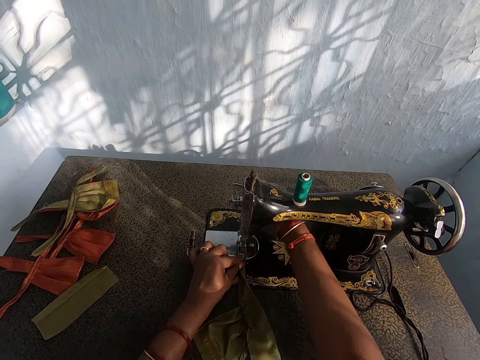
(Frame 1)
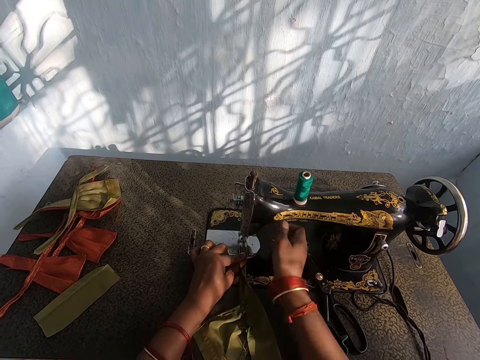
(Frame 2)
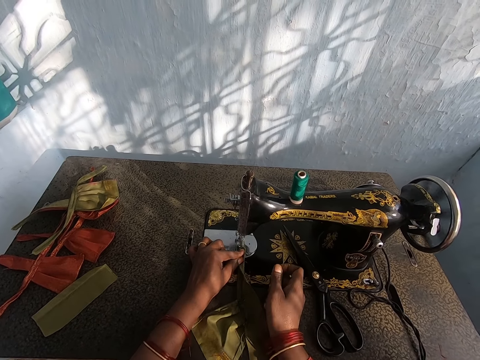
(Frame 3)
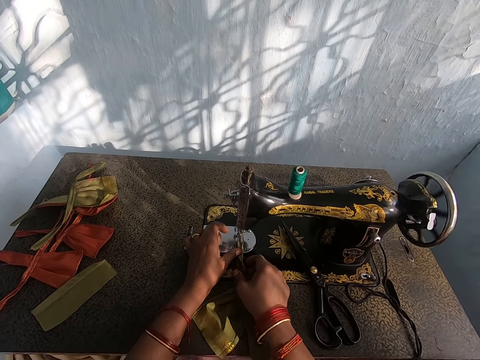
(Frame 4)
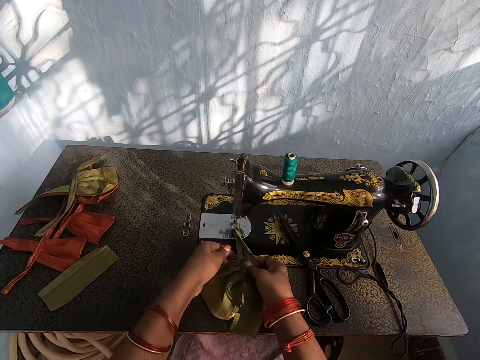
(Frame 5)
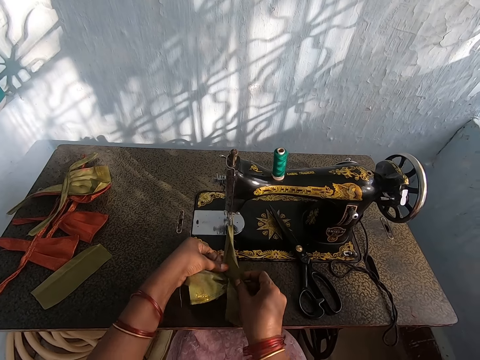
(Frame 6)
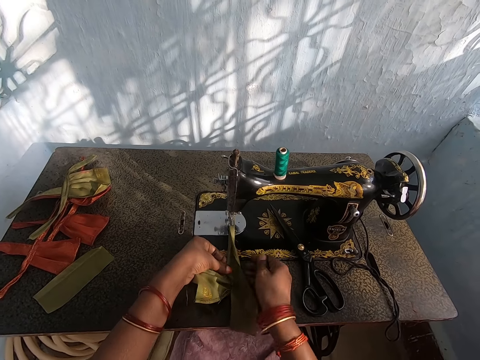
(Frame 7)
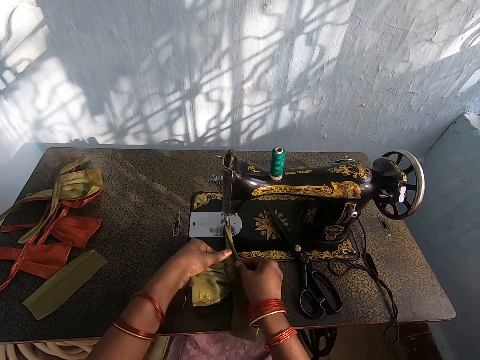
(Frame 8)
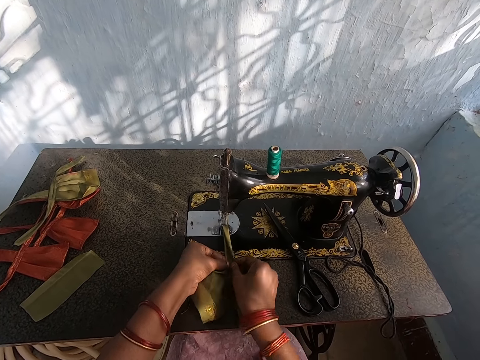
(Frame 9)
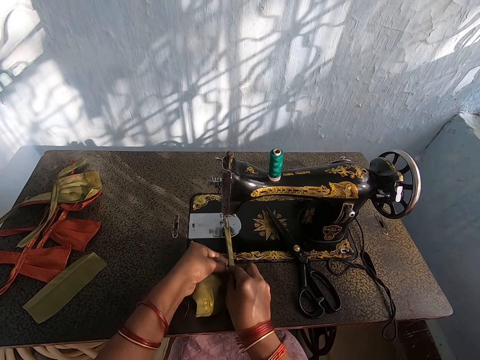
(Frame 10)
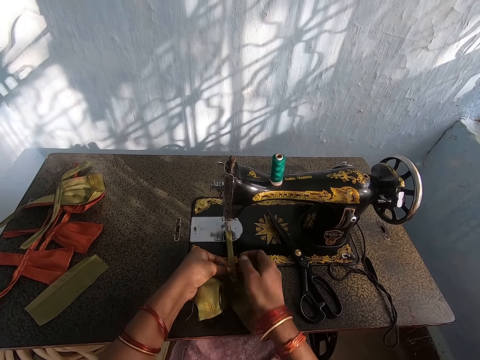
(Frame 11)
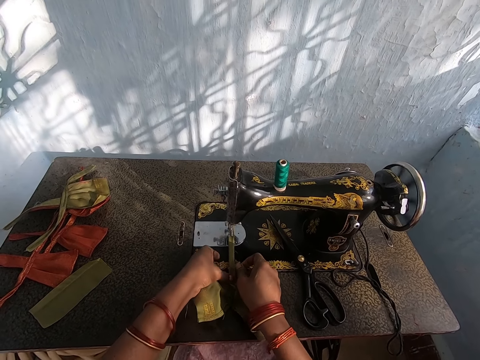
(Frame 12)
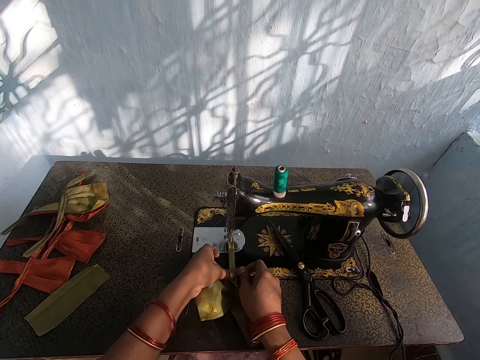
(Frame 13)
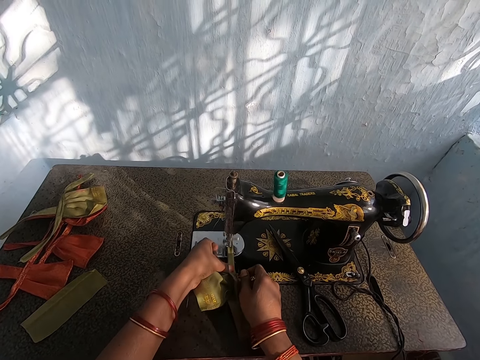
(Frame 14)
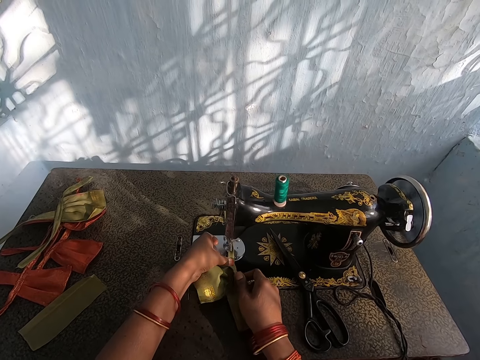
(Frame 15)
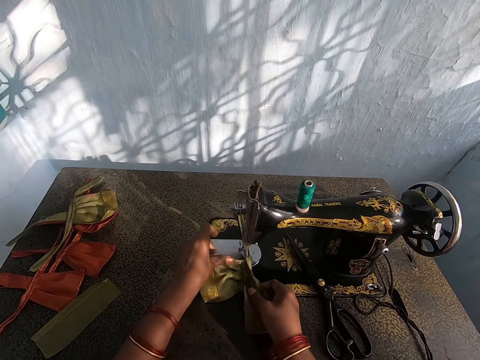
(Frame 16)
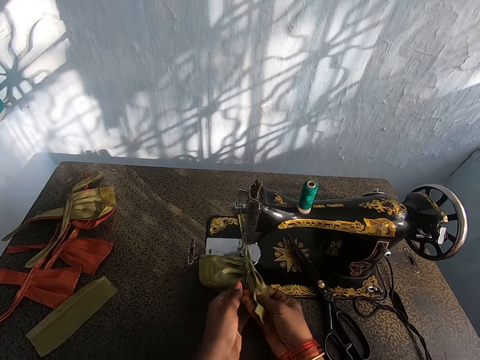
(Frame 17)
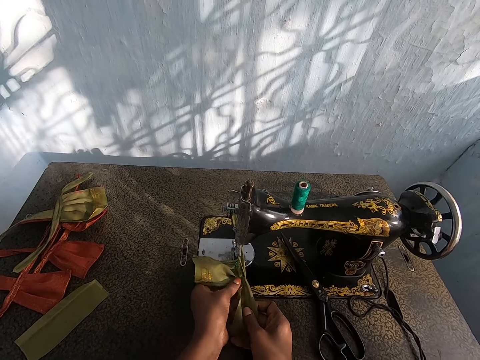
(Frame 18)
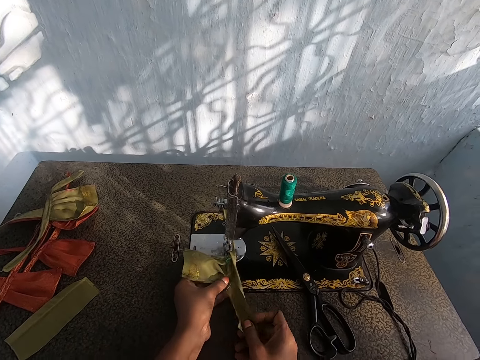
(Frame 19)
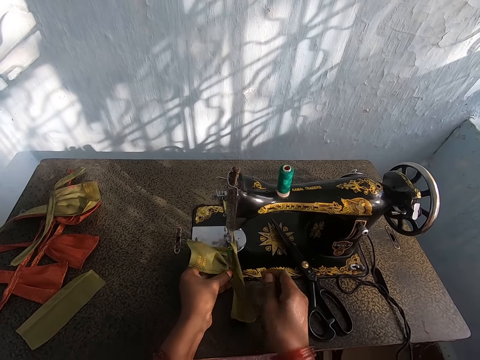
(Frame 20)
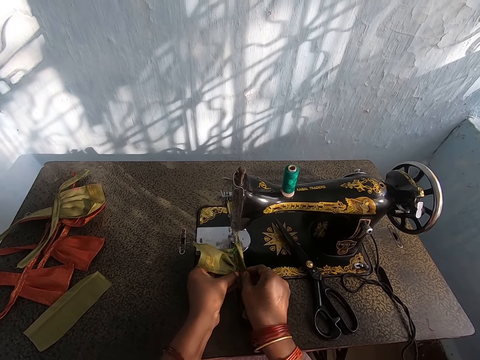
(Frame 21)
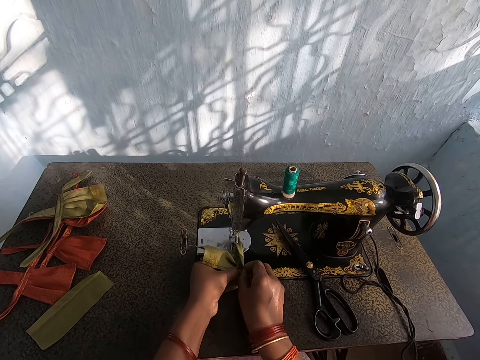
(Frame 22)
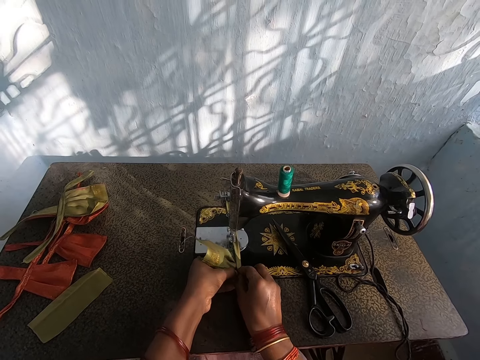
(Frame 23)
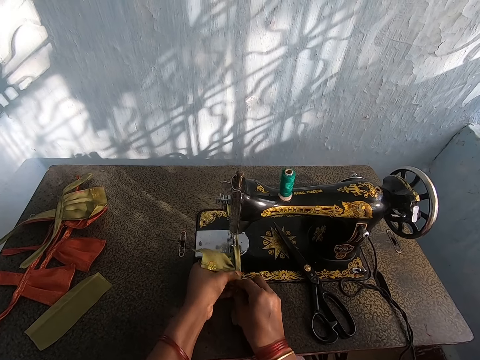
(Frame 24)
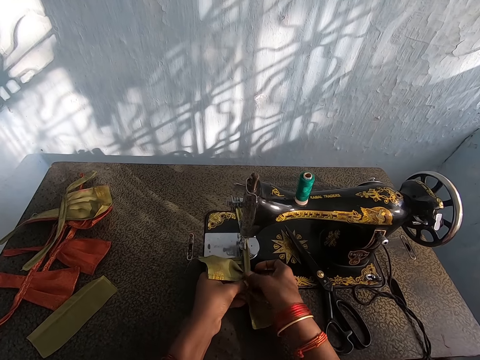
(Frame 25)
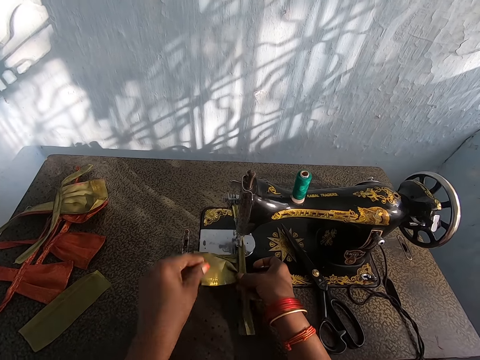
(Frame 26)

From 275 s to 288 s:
The camera wearer sews the piece of cloth on the sewing machine. They fix the piece of cloth in the sewing machine. They make the piece of cloth.

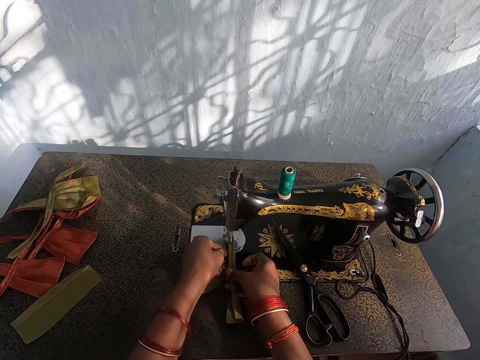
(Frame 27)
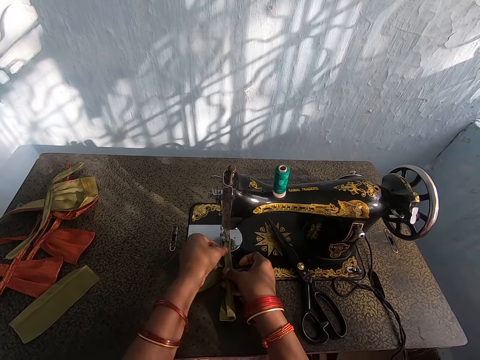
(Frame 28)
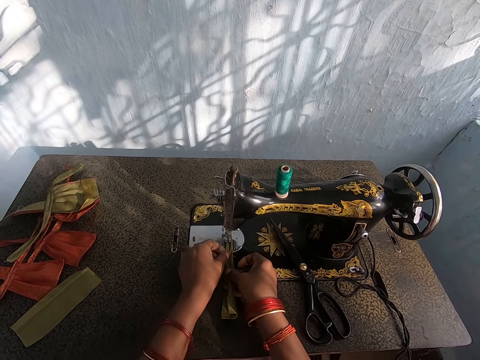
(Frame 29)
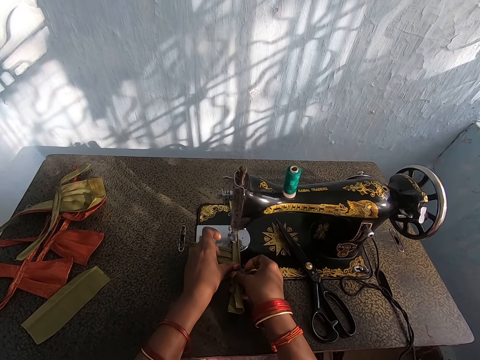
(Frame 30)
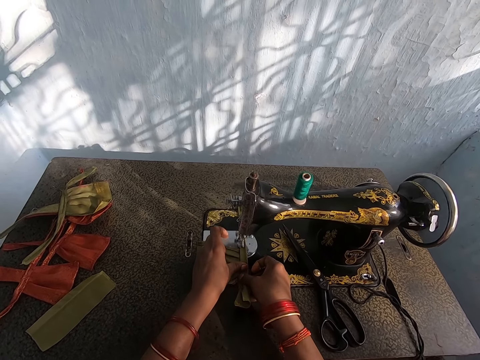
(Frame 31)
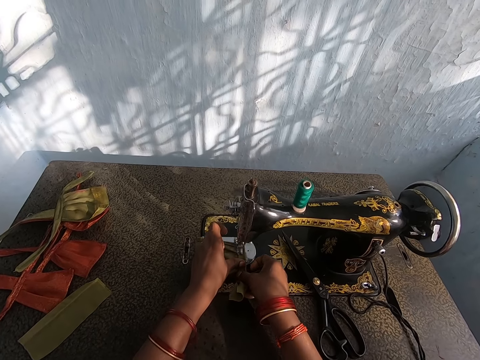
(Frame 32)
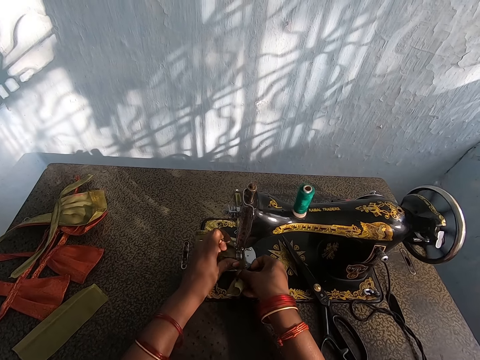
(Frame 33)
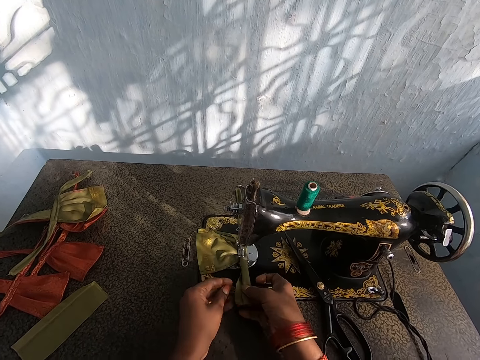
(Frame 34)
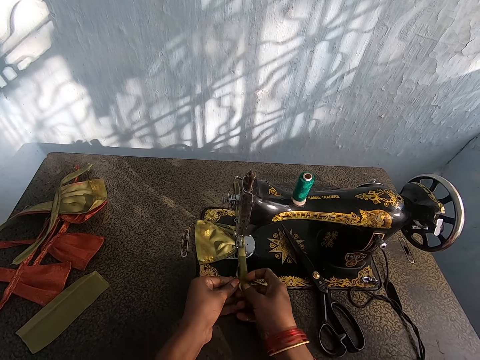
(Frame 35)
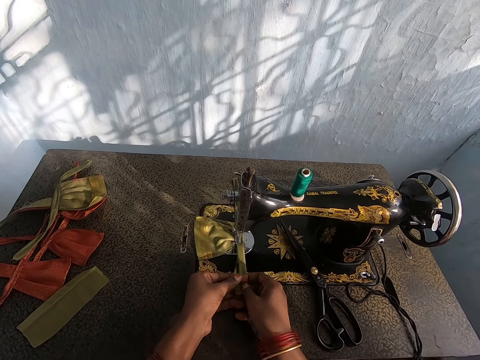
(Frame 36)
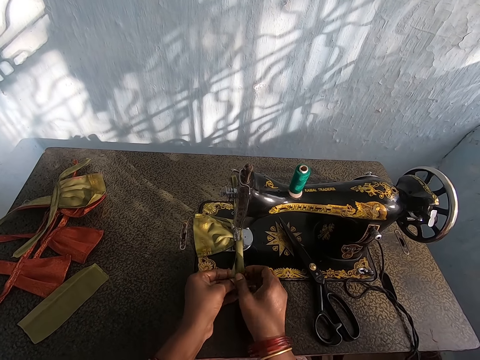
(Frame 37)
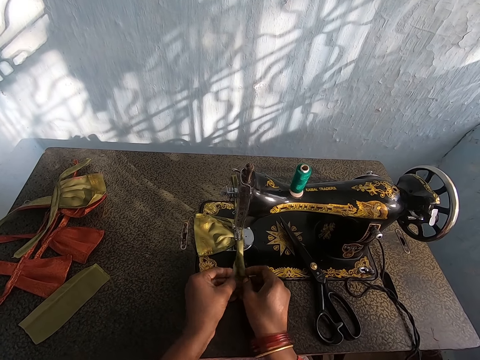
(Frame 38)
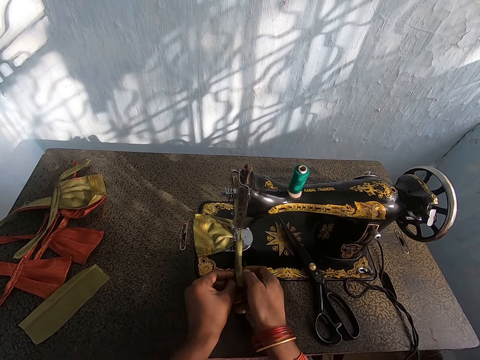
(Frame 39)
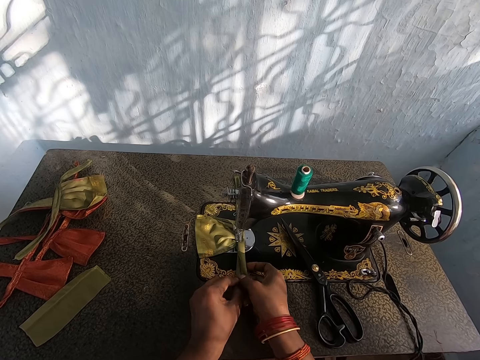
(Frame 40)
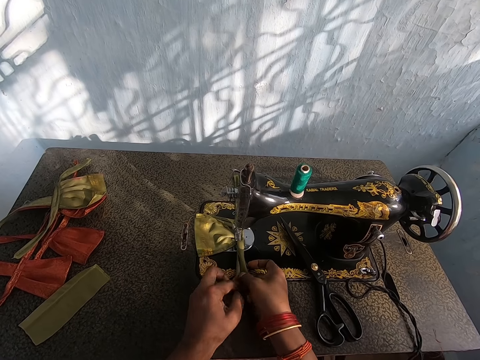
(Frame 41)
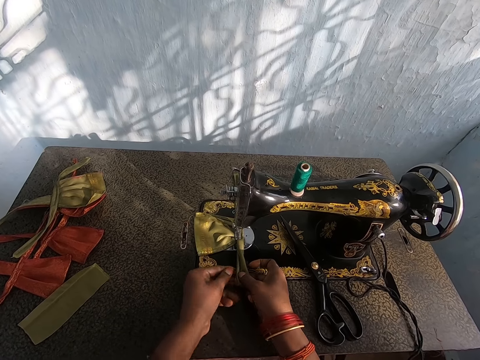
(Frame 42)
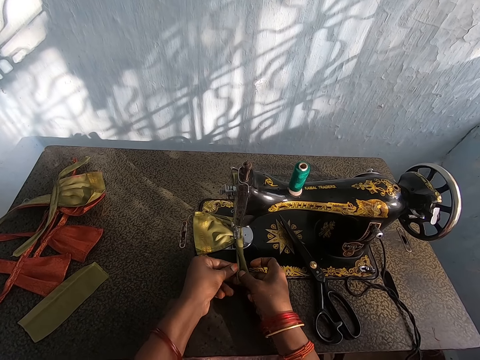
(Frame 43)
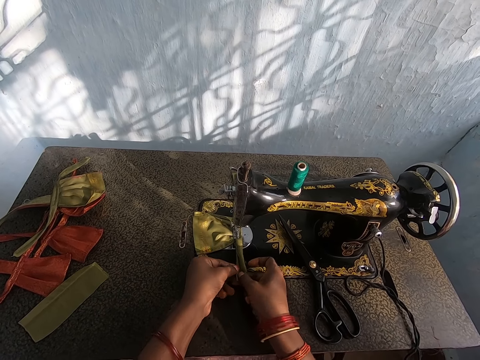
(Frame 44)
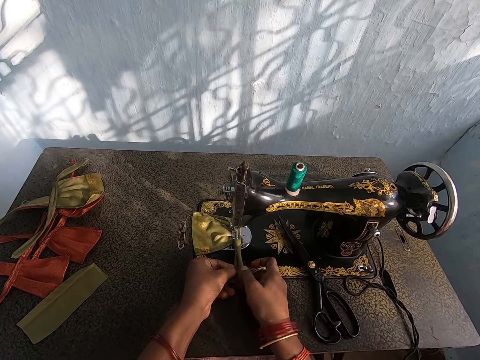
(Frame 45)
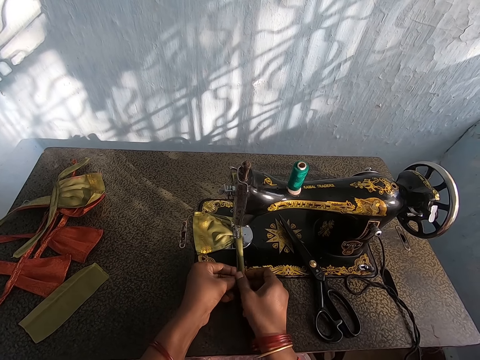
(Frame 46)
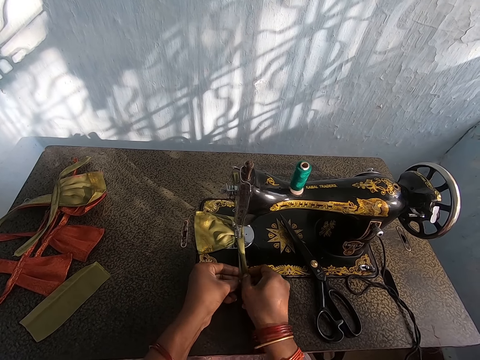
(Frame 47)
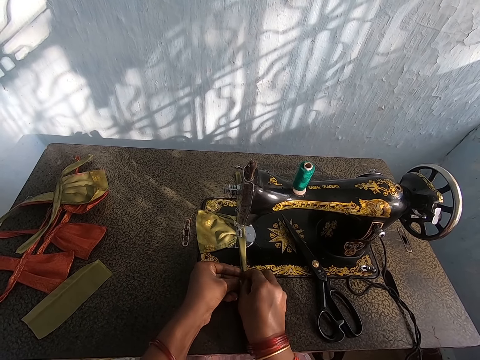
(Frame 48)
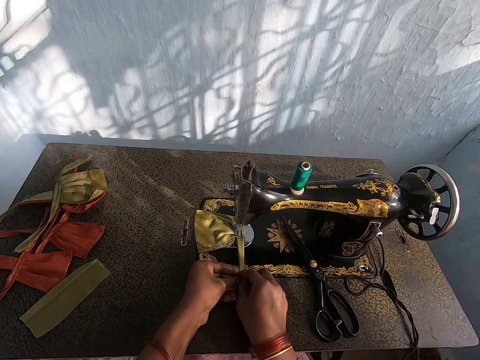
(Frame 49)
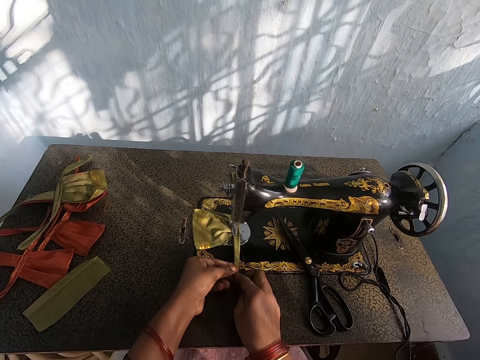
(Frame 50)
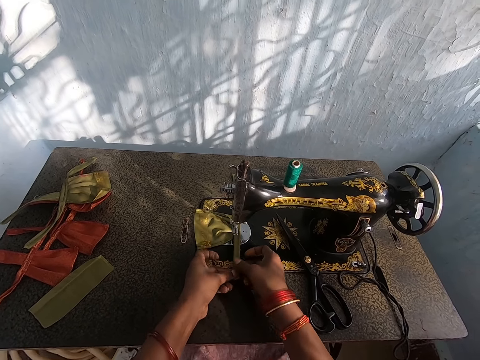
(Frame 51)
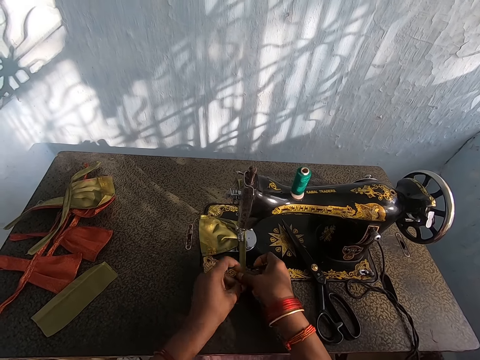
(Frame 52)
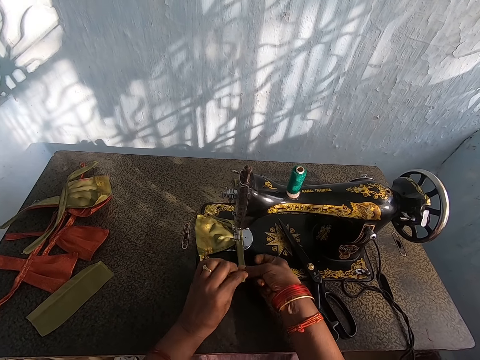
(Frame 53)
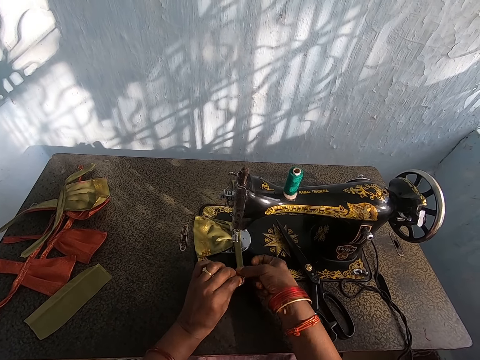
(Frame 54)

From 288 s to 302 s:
The camera wearer makes the cloth.
